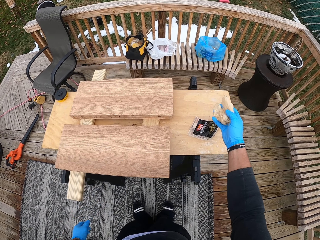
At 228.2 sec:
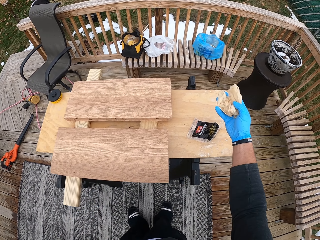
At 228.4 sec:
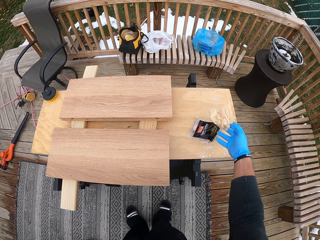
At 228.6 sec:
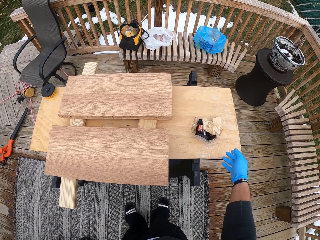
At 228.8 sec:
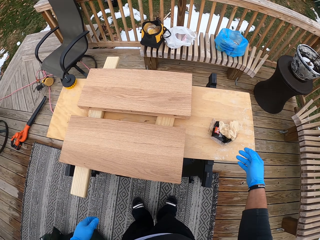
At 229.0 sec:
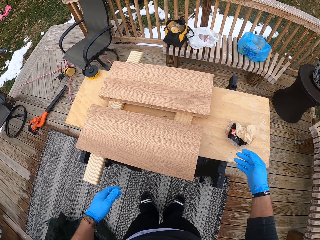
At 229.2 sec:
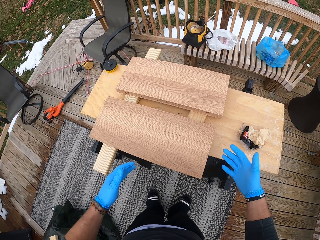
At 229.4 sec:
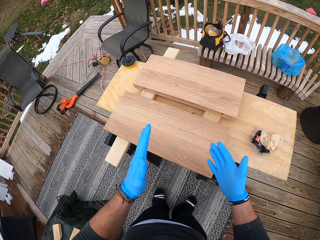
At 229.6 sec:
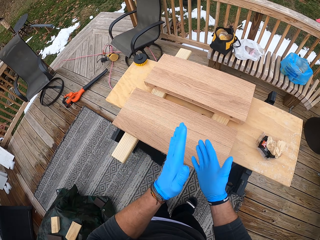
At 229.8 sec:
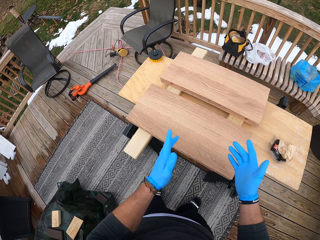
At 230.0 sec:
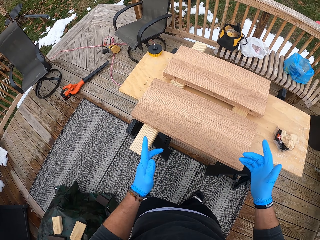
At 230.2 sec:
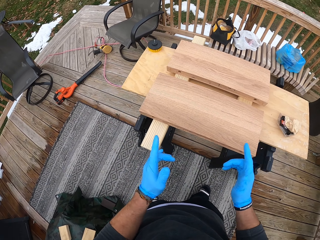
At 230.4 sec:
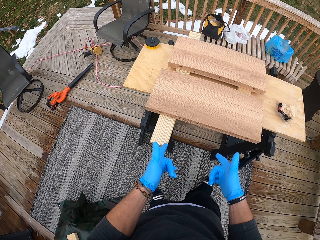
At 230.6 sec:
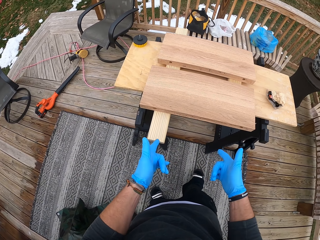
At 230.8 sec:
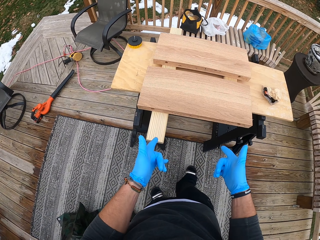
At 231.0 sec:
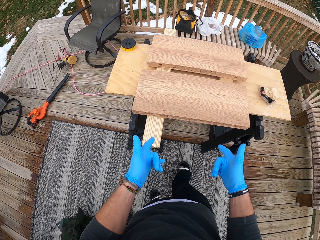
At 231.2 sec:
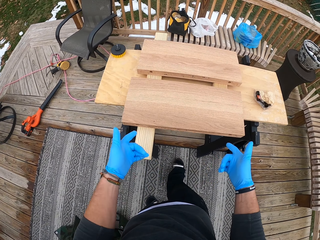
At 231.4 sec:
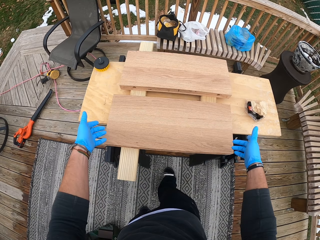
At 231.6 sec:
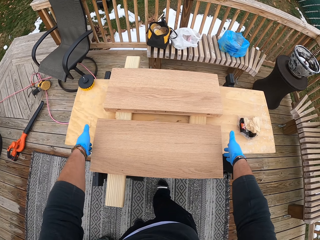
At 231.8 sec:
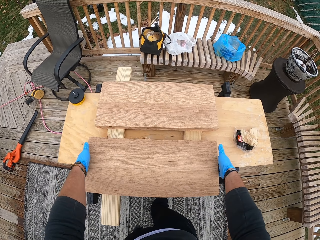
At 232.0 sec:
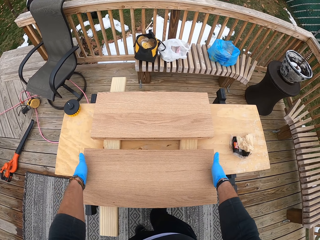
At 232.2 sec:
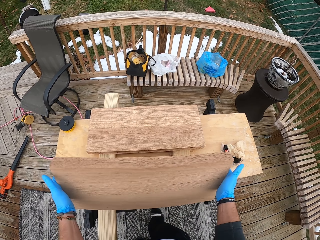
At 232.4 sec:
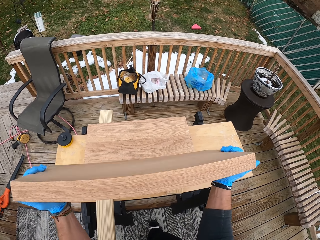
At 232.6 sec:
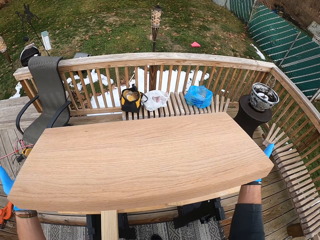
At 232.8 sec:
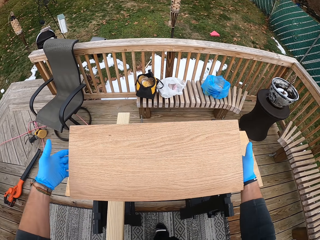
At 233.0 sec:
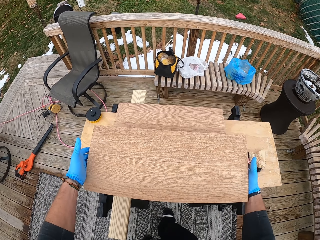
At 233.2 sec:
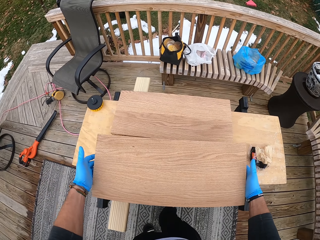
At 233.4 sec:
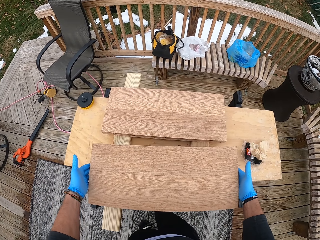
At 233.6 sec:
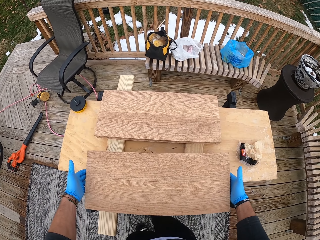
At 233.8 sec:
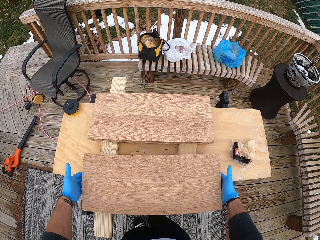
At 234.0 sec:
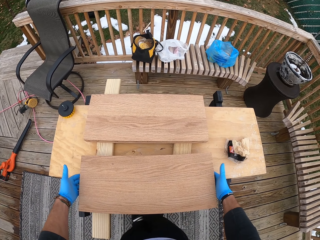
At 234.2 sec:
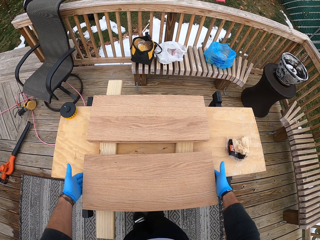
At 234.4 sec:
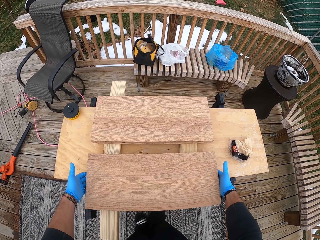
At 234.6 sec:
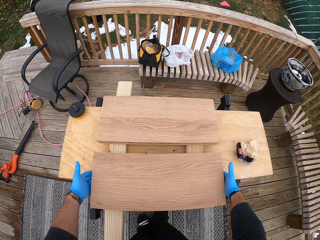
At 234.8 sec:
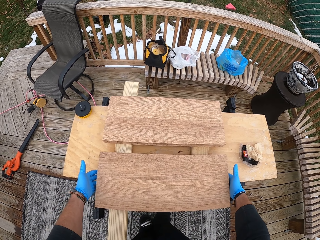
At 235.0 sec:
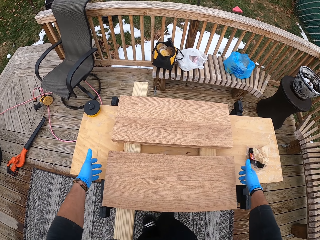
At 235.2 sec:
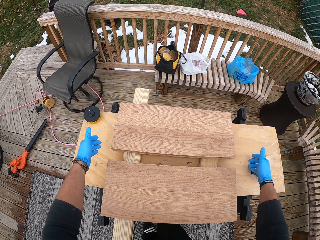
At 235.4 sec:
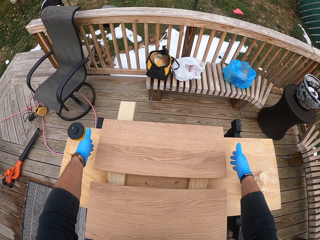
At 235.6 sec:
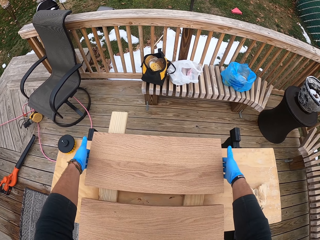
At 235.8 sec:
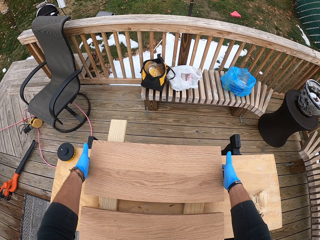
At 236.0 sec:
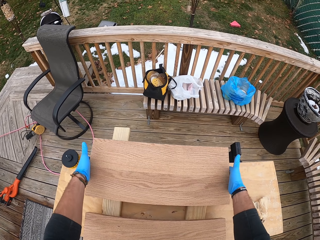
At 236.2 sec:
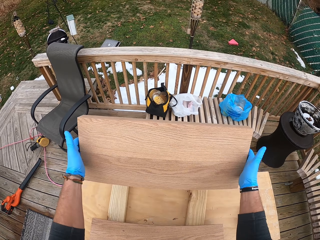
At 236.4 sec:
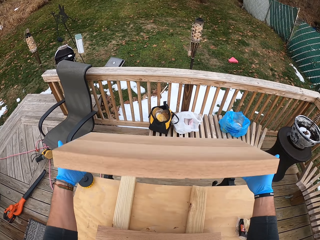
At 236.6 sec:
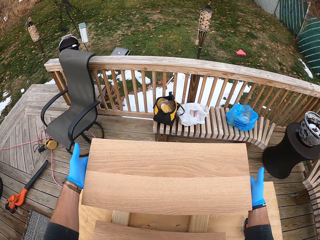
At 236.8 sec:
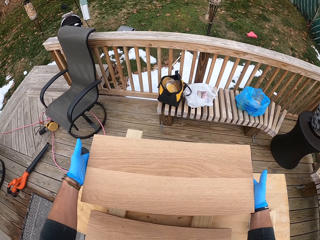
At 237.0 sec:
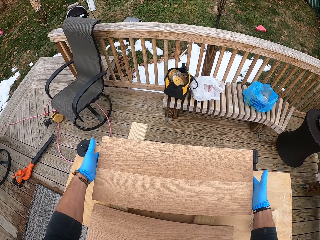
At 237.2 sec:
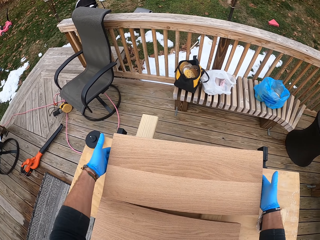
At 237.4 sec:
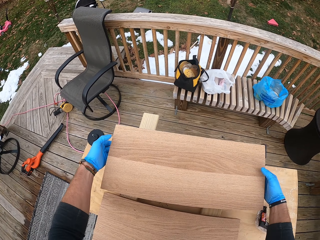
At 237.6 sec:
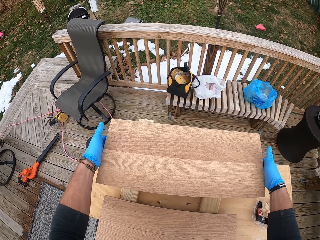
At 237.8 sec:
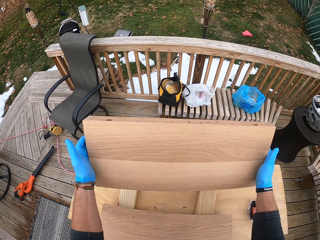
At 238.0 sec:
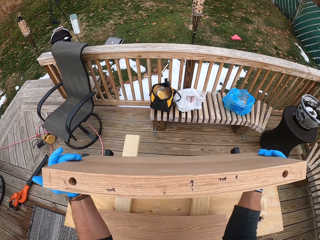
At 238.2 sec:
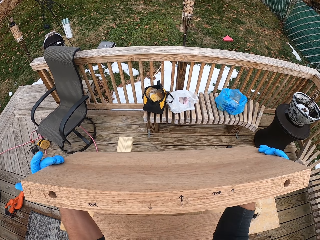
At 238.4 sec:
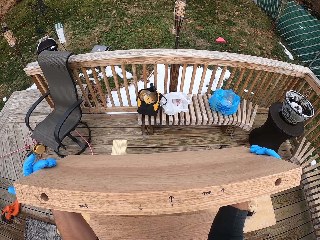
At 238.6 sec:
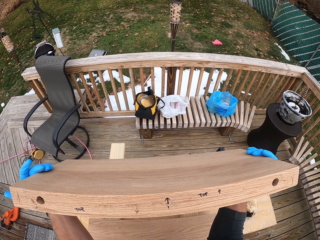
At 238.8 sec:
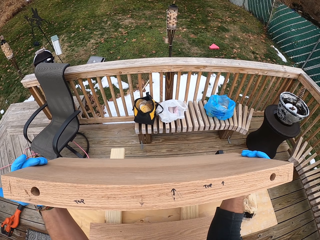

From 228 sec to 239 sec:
The camera wearer holds the tack cloth with his right hand. He drops the tack cloth from his right hand on the nylon on the table. He points at the wood. He lifts the wood from the table with both hands. He inspects the piece of wood. He drops the wood on the table with both hands. He lifts the wood from the table with both hands. He inspects the piece of wood.

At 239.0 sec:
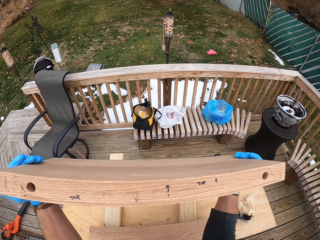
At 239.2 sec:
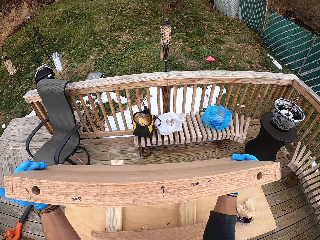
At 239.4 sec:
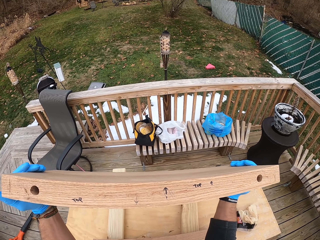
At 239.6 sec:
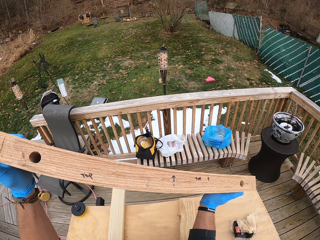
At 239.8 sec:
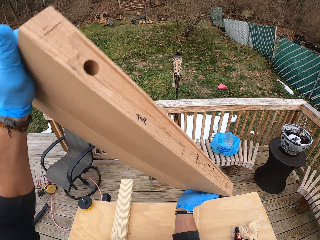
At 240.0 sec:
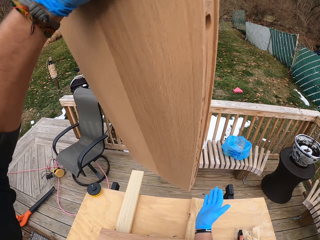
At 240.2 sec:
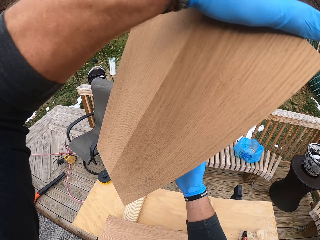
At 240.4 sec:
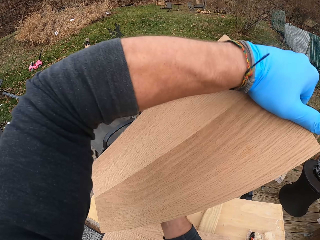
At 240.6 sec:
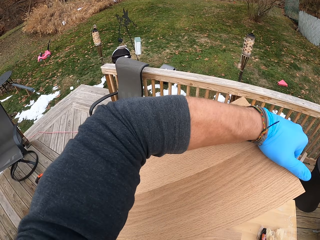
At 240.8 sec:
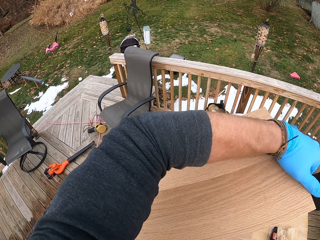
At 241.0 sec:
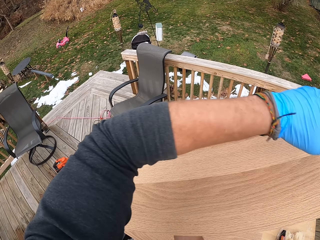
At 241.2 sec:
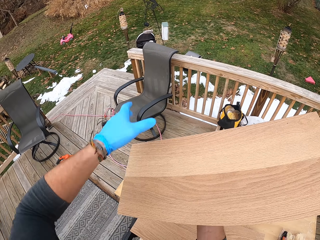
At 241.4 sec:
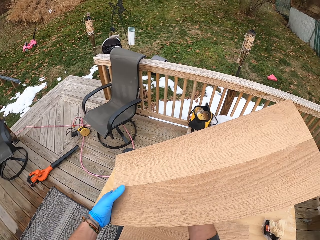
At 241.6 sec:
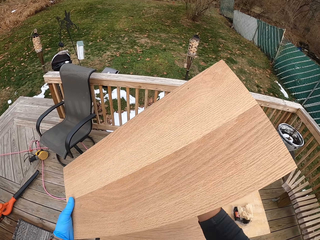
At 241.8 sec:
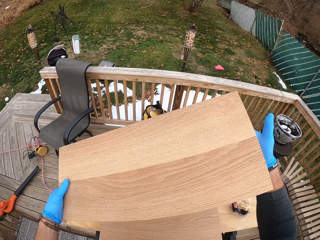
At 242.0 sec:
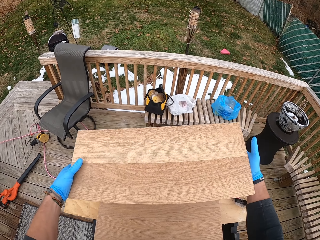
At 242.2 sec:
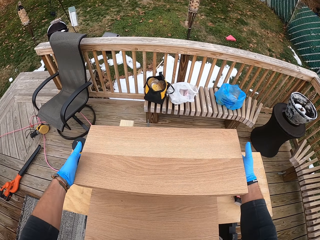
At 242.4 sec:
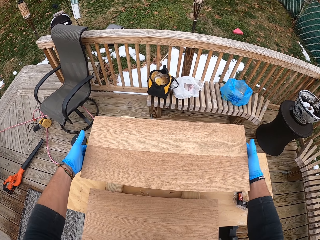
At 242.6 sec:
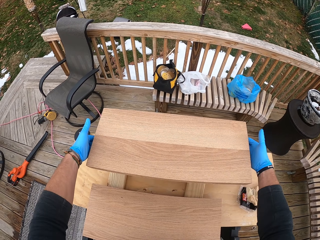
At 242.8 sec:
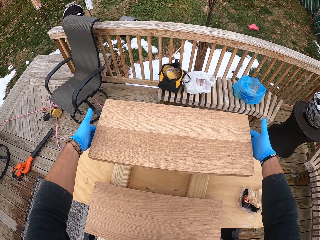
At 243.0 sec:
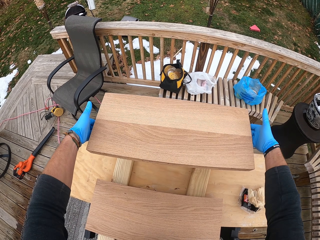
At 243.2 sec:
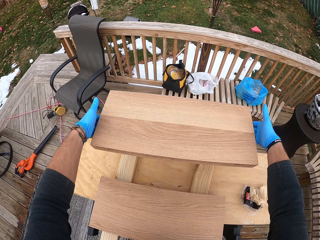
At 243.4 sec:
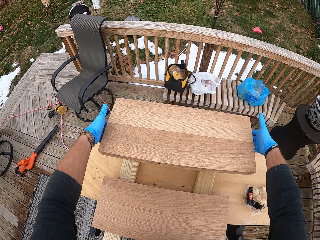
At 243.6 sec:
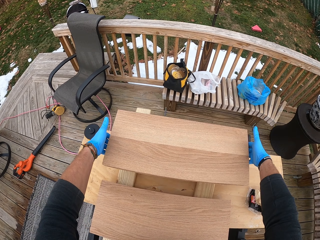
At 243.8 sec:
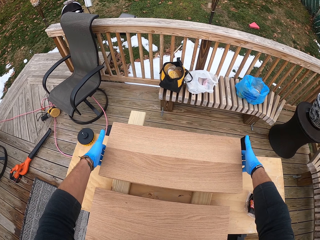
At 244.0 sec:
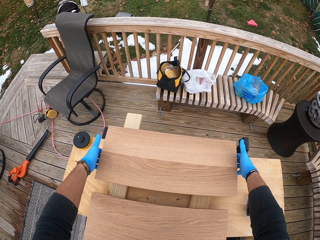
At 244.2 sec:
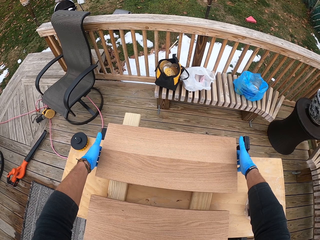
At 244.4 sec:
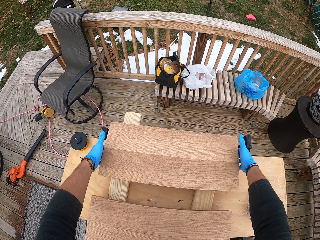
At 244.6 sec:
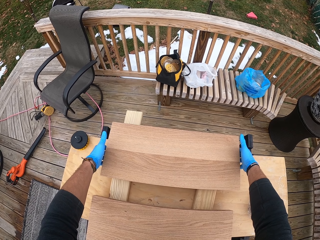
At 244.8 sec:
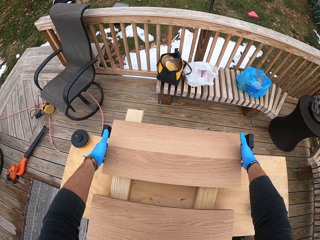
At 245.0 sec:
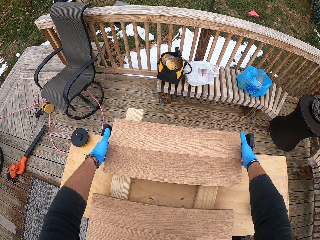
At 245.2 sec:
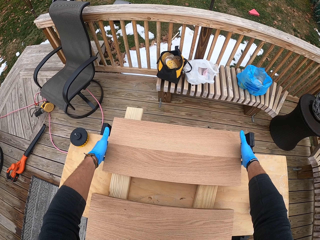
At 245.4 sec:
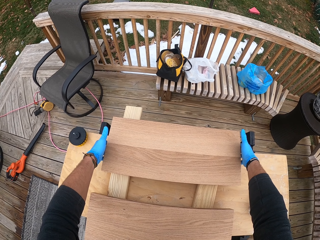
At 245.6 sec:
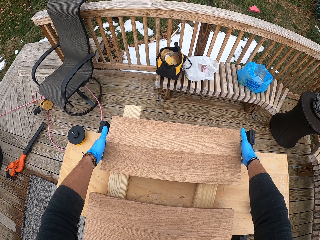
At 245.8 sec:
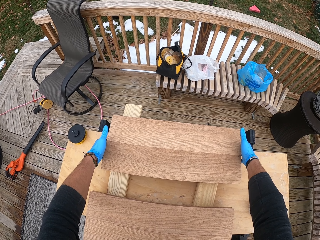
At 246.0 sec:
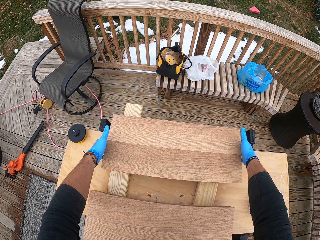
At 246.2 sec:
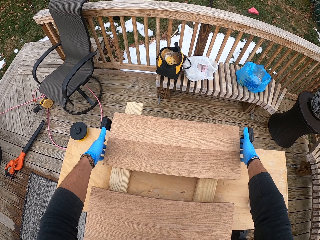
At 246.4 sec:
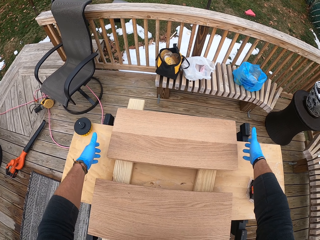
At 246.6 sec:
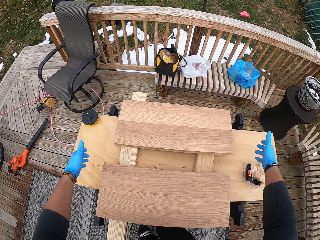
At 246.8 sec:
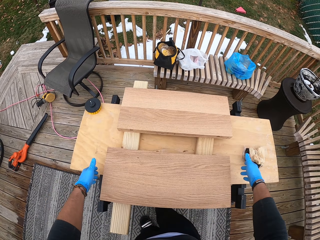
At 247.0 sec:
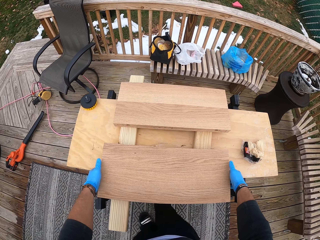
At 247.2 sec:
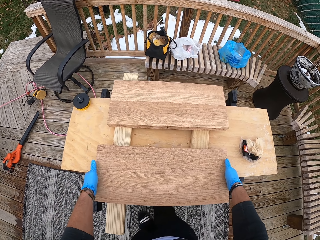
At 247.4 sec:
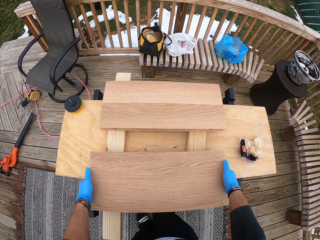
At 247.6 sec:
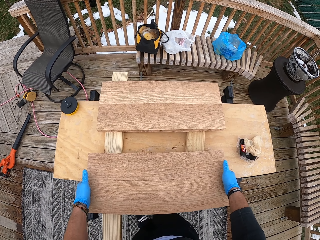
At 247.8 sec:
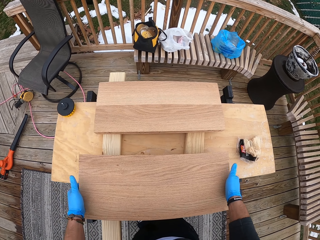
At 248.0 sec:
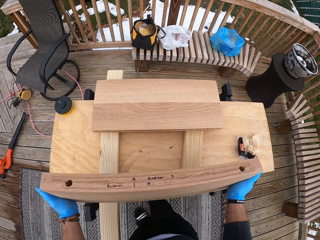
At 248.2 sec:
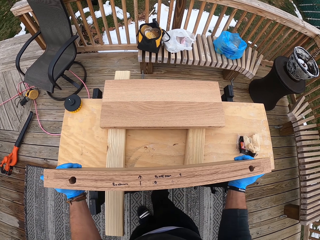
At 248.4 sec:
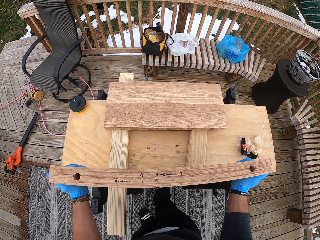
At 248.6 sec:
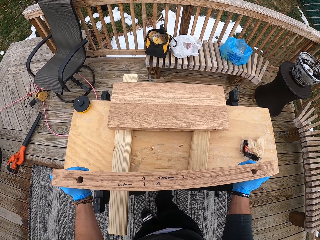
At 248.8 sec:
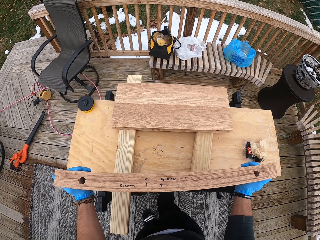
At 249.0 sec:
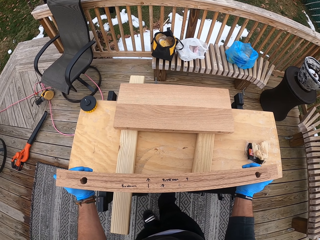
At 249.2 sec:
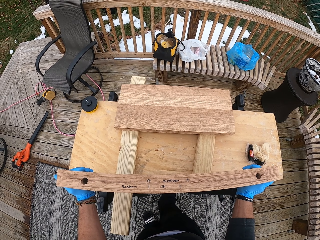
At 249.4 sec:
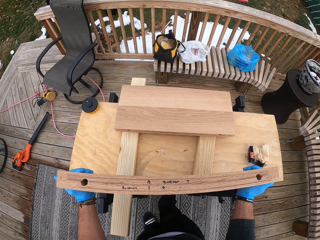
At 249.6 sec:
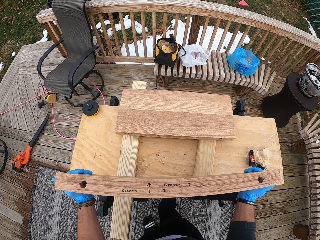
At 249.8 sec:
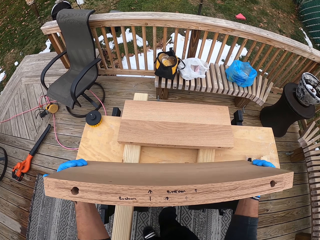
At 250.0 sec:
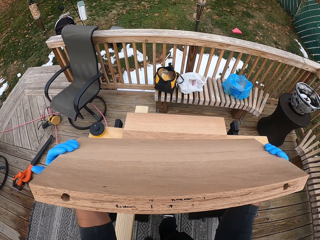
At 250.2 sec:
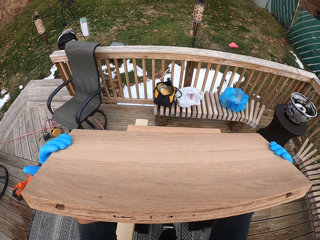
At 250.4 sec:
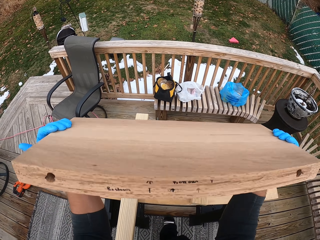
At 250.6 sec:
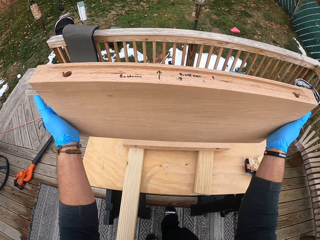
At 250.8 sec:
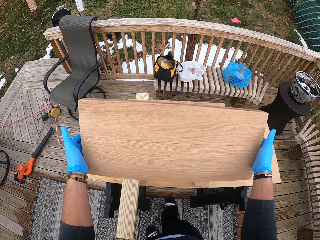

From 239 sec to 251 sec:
The camera wearer holds the wood with his left hand. He holds the wood with both hands. He holds the wood with his right hand. He holds the wood with both hands. He drops the wood on the table with both hands. He lifts the wood from the table with both hands. He inspects the piece of wood.
